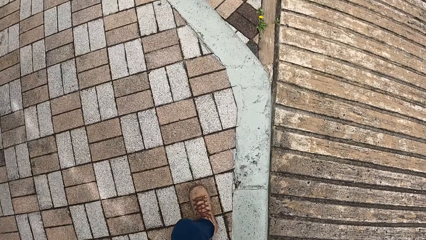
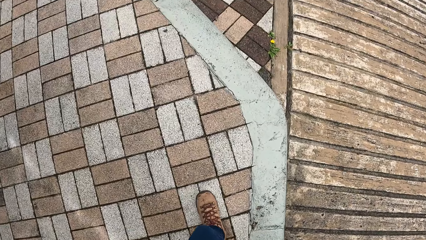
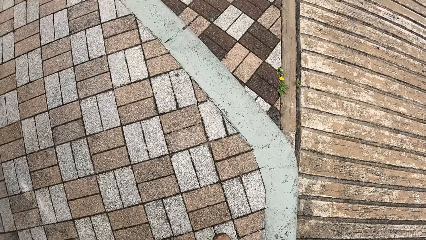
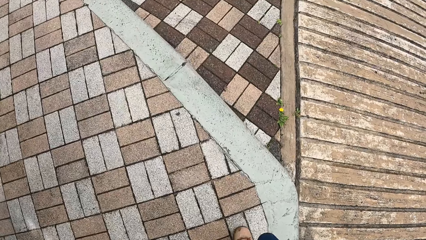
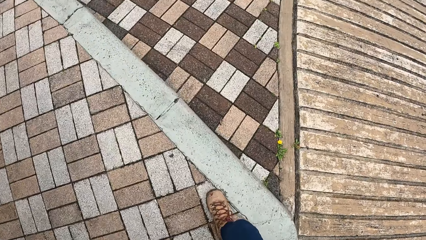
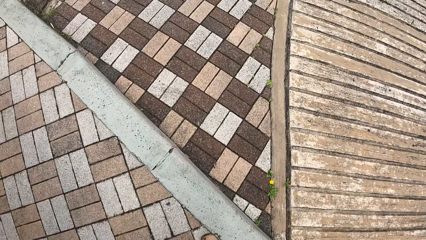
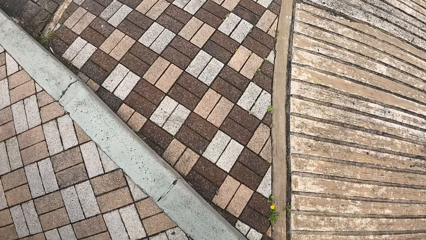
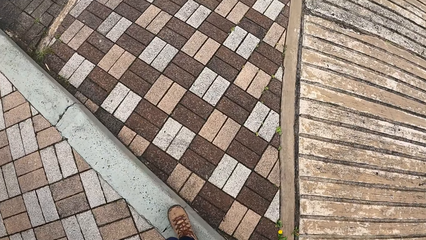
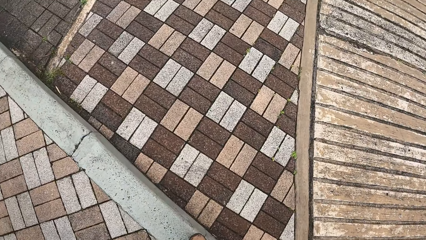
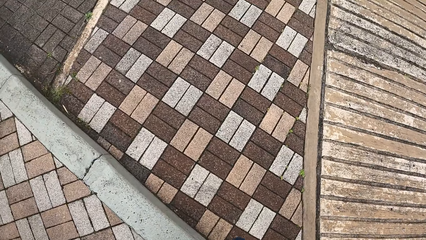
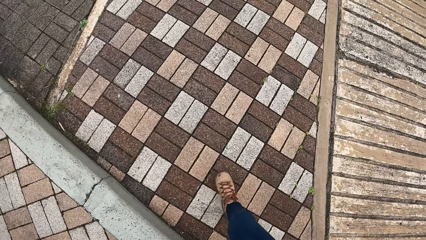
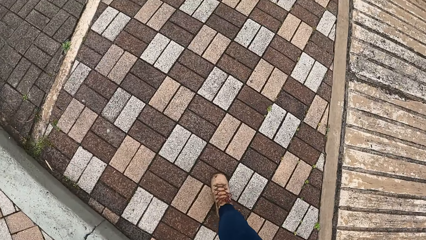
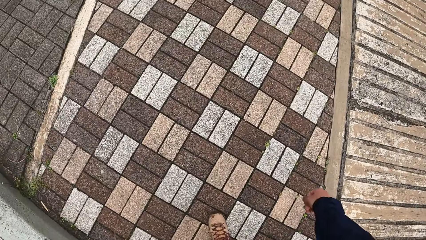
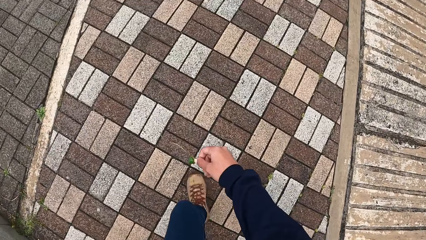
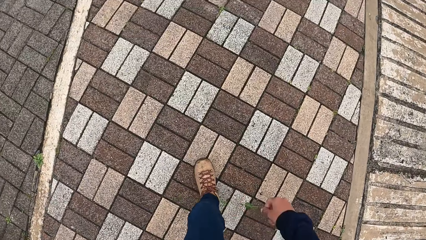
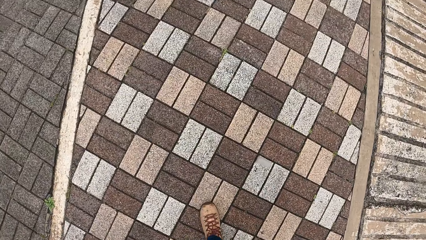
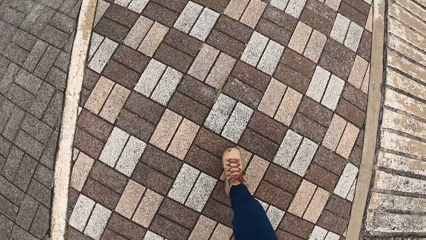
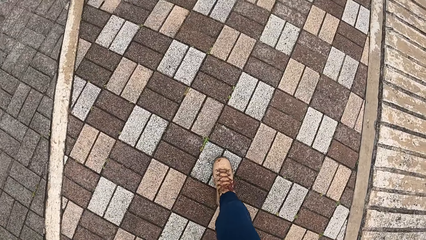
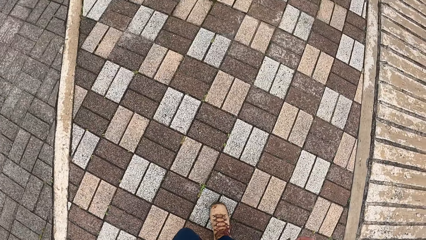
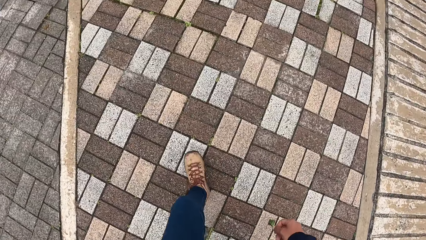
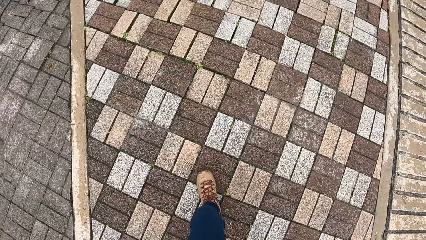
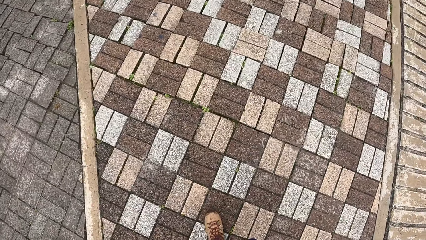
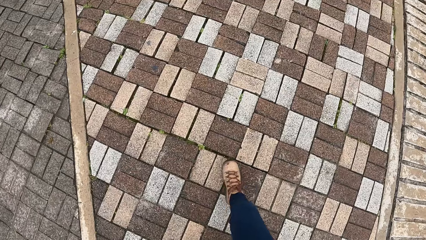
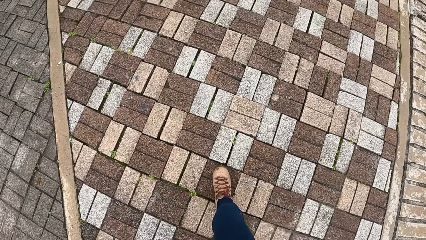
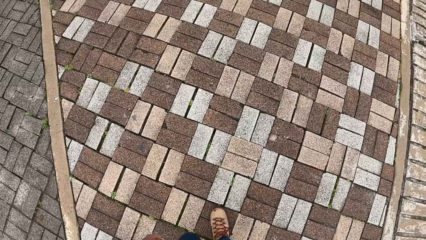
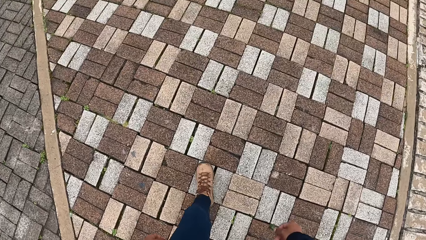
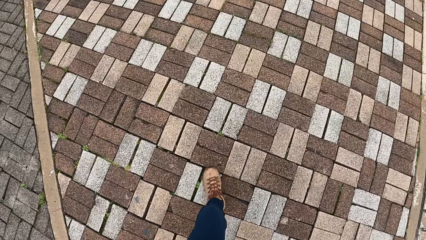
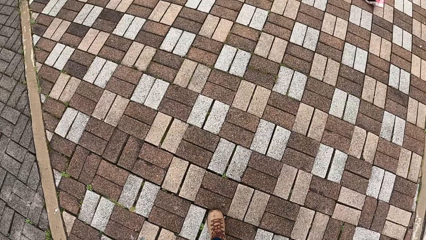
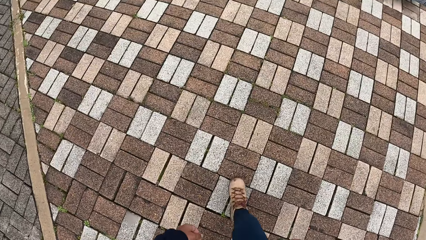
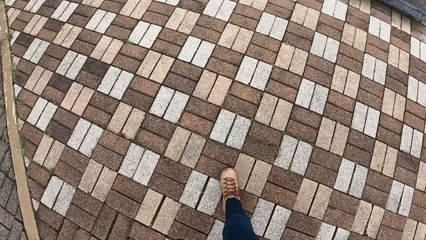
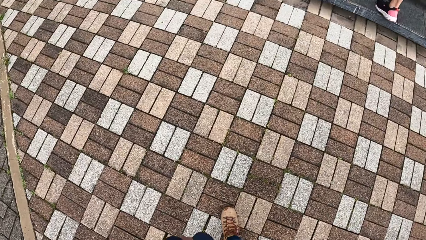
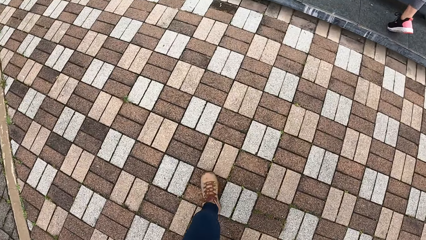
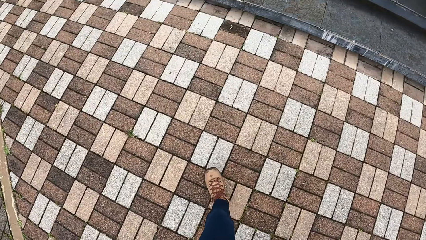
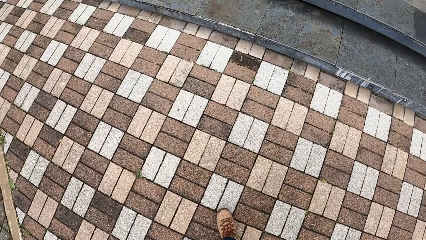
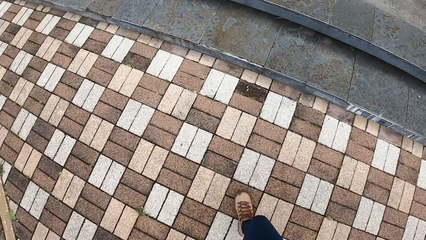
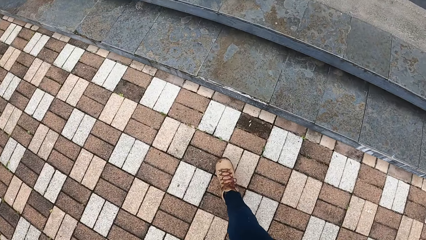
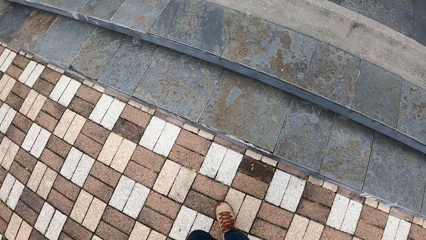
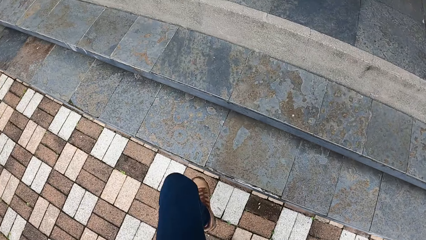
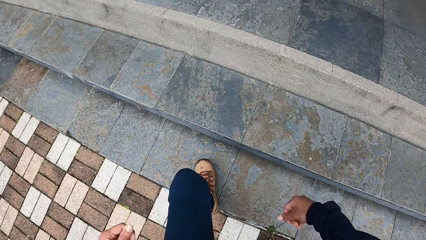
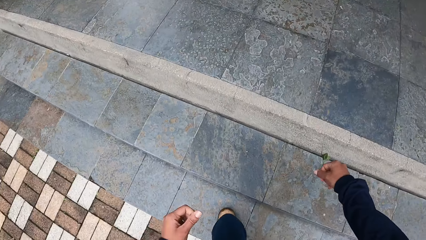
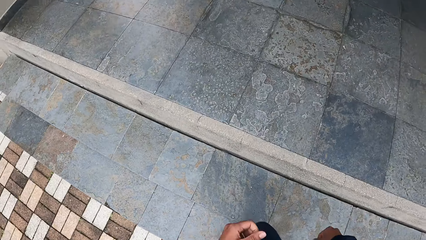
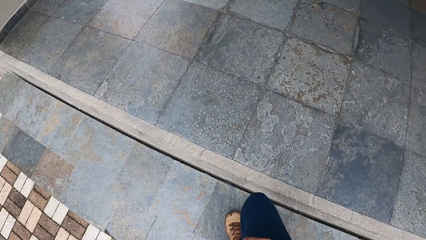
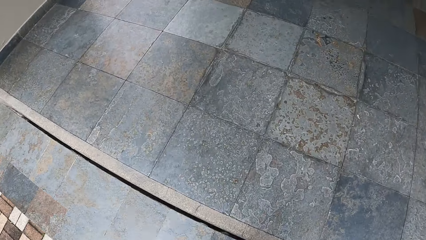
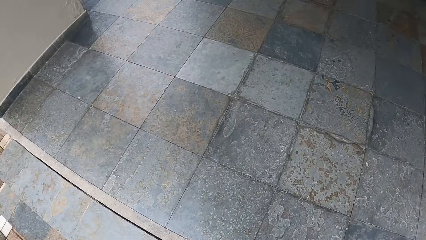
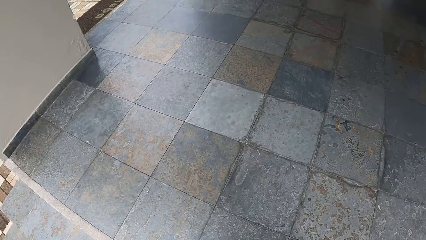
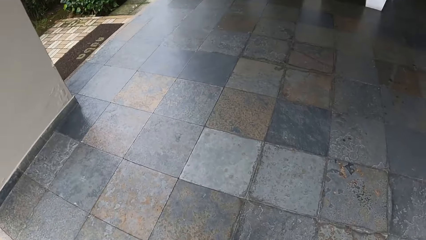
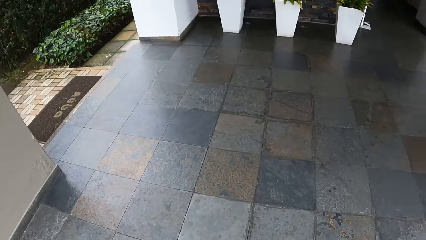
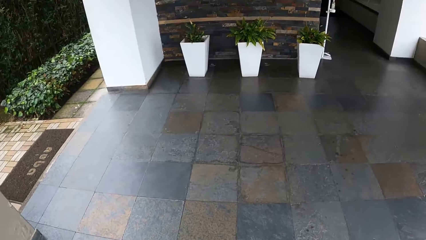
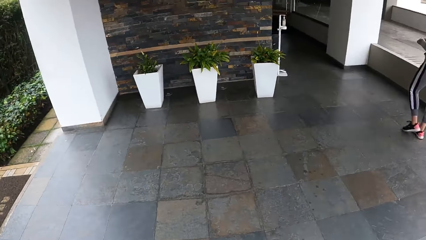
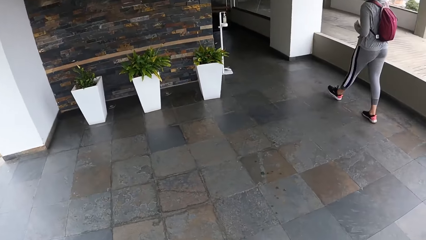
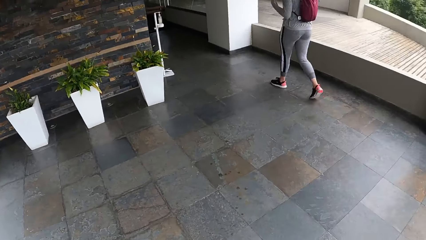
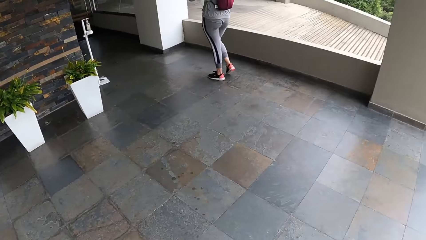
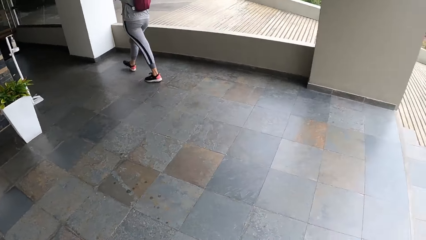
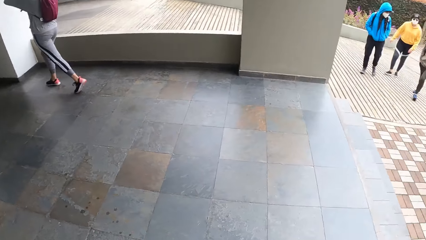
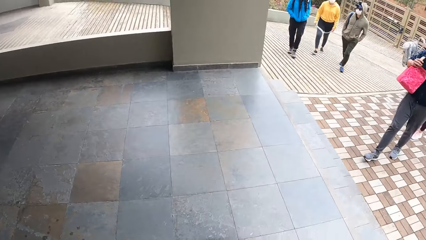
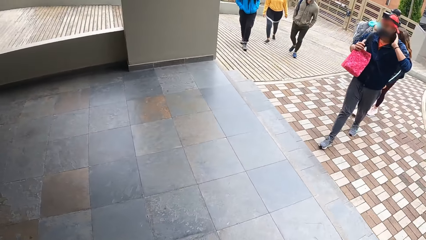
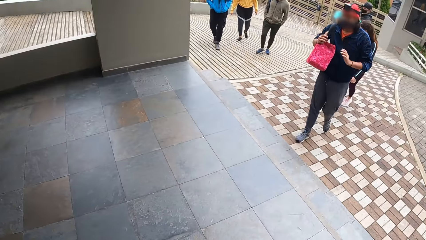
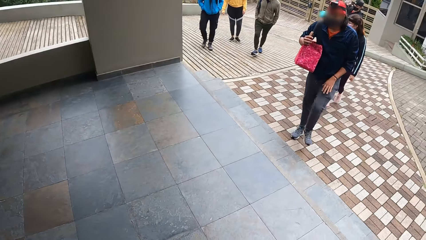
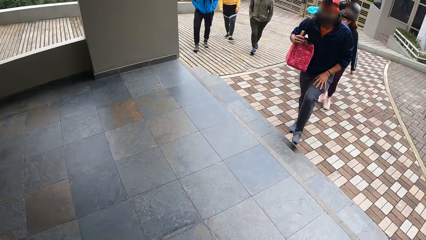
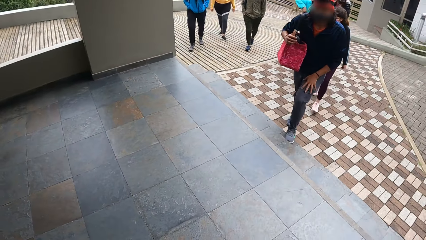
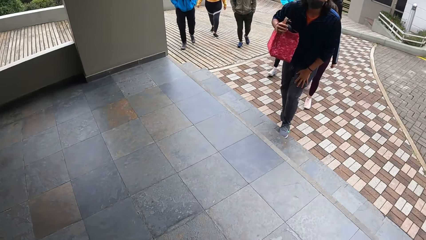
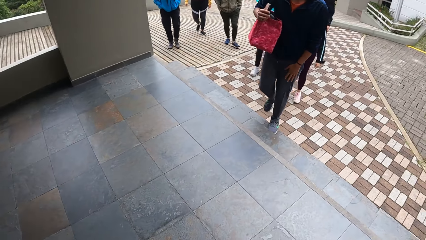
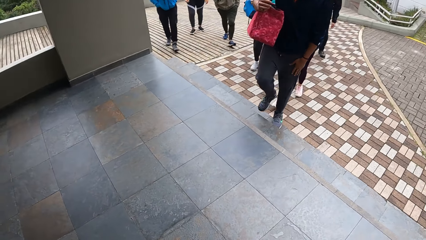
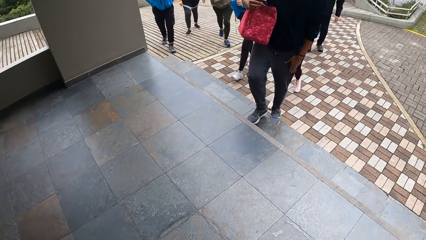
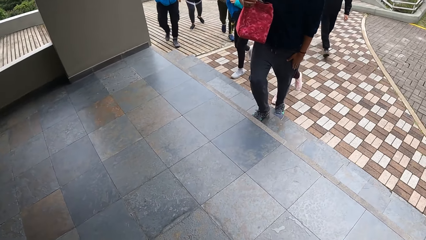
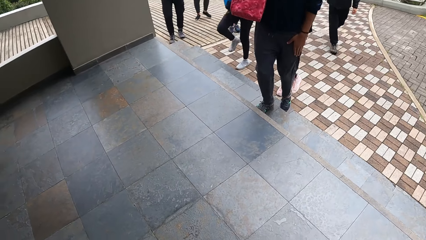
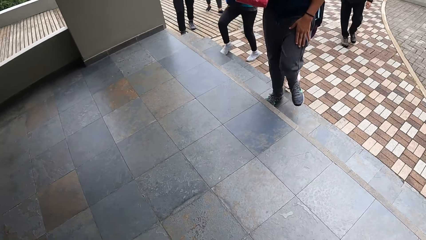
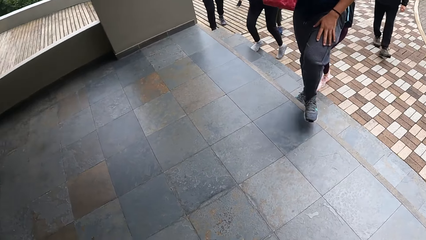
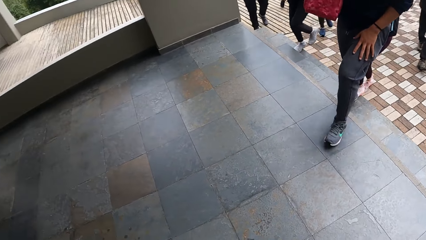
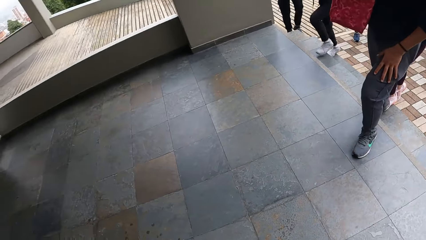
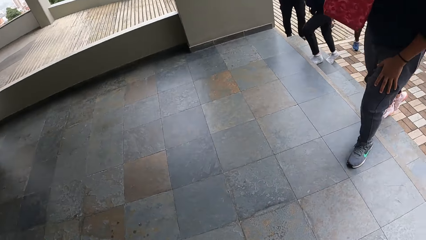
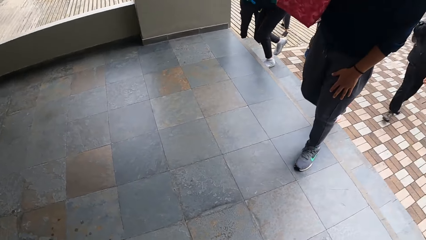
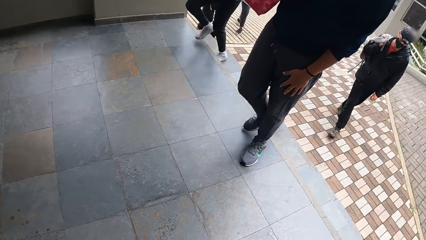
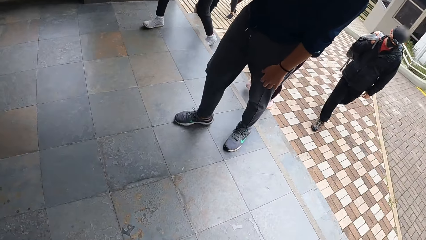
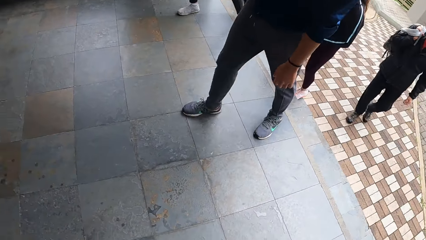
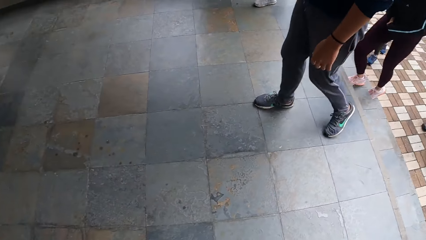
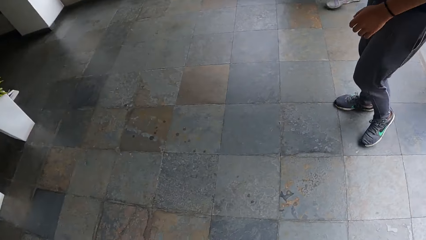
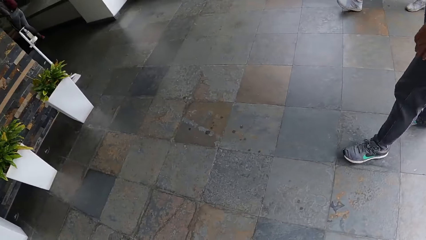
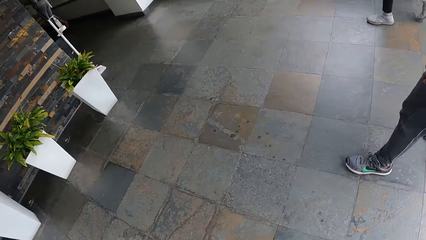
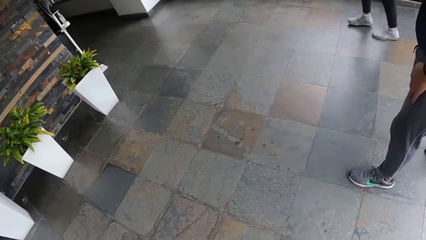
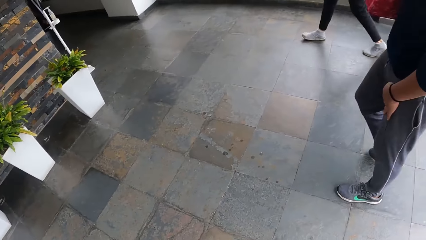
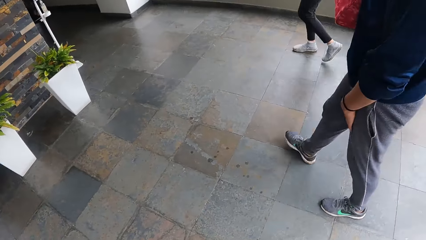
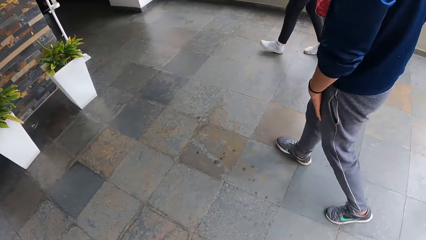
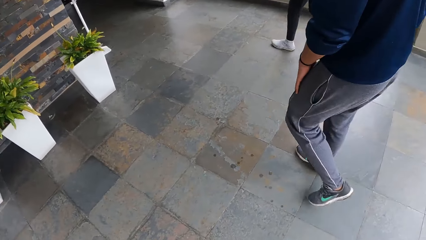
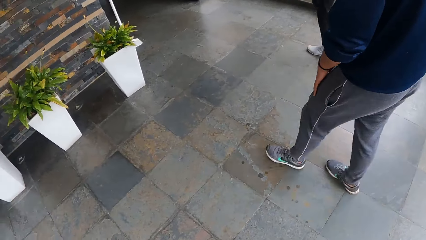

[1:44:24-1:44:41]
The camera wearer climbs up a staircase. They move around. A woman climbs up the staircase. The camera wearer looks around.
